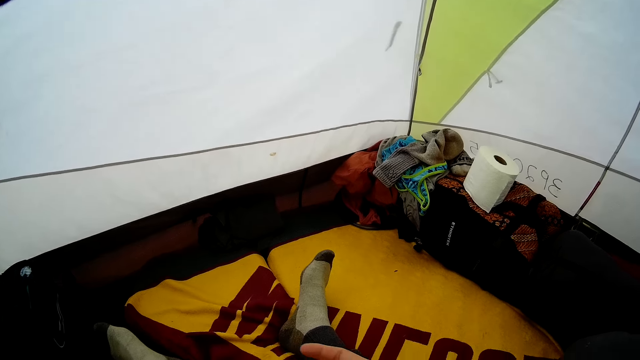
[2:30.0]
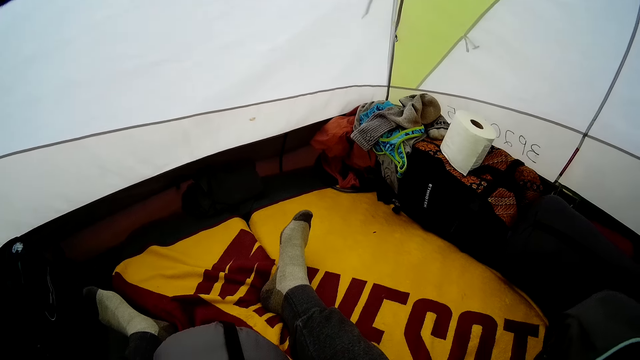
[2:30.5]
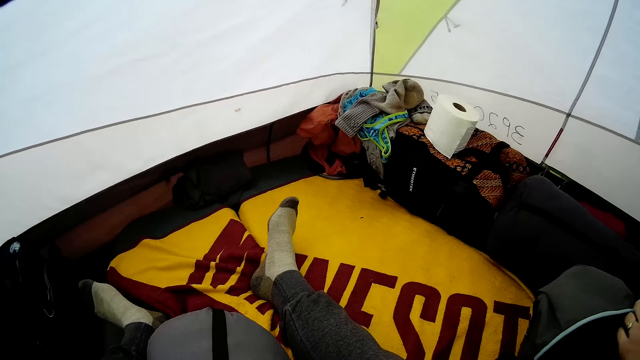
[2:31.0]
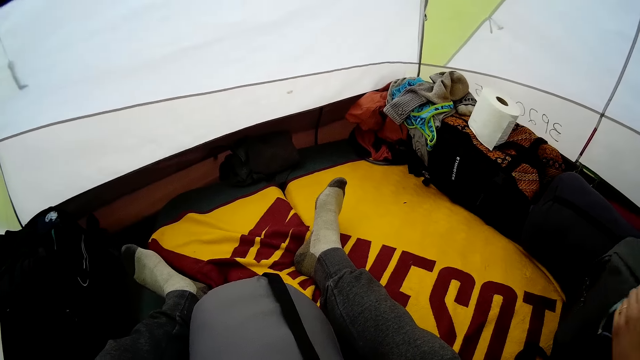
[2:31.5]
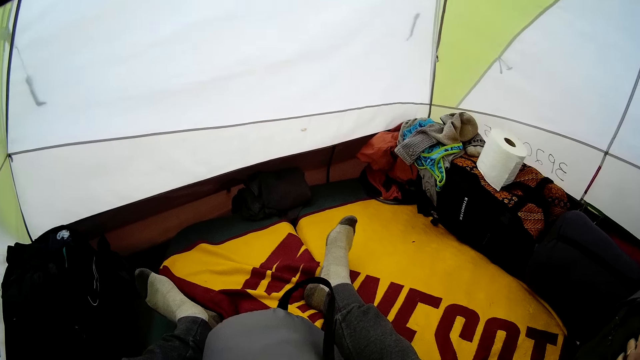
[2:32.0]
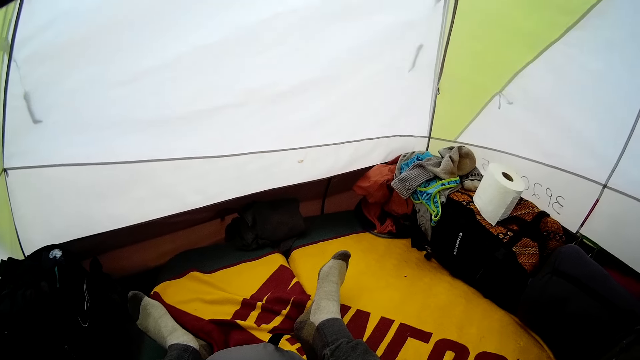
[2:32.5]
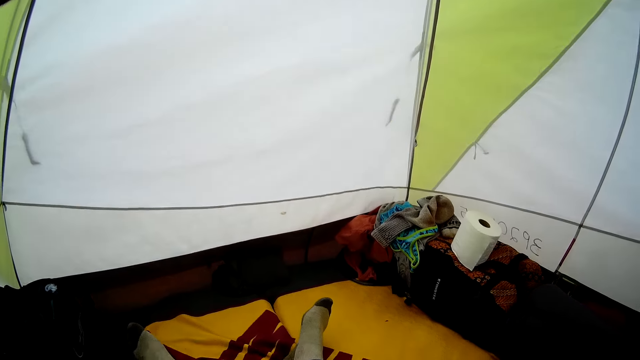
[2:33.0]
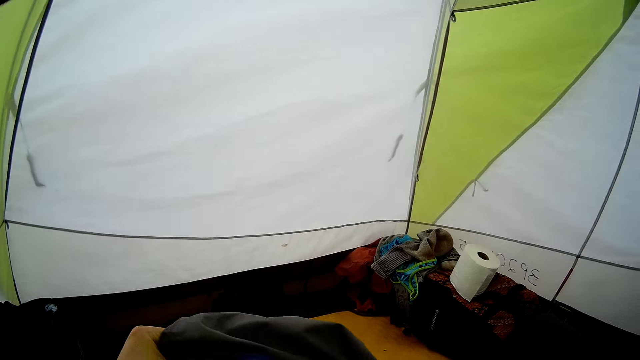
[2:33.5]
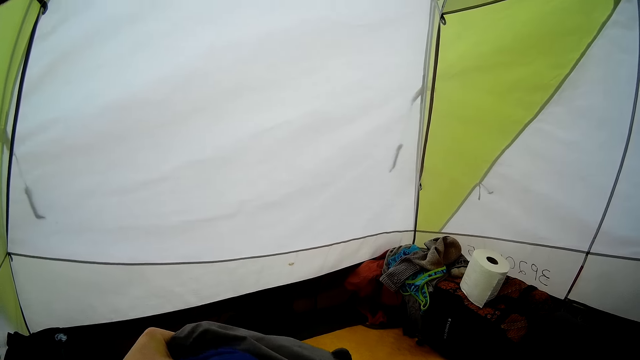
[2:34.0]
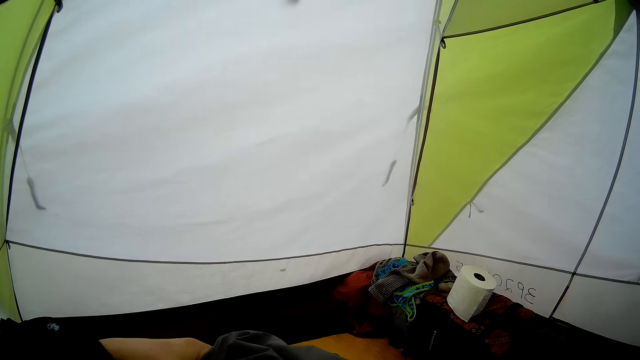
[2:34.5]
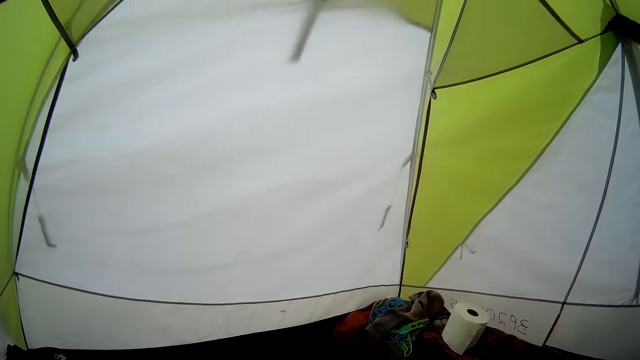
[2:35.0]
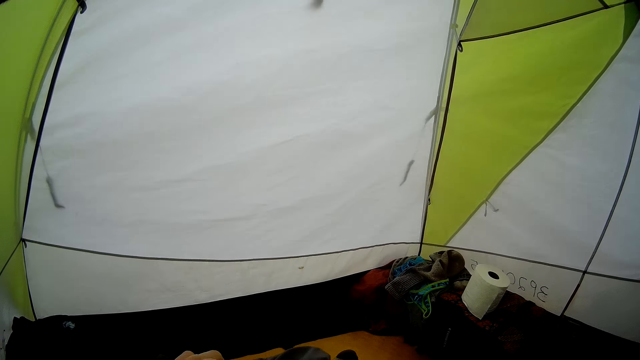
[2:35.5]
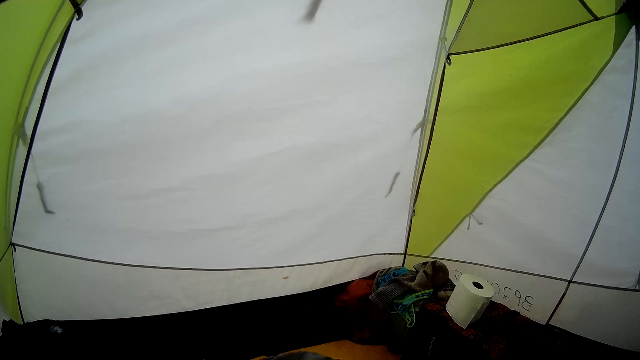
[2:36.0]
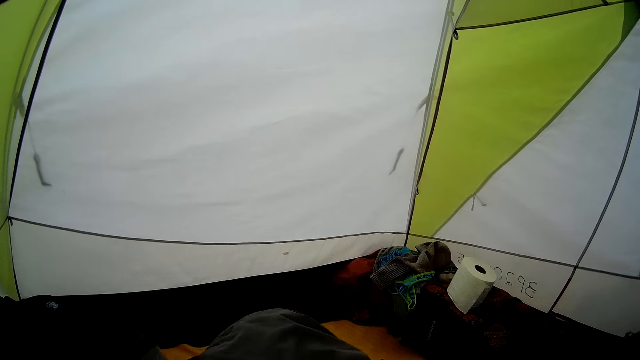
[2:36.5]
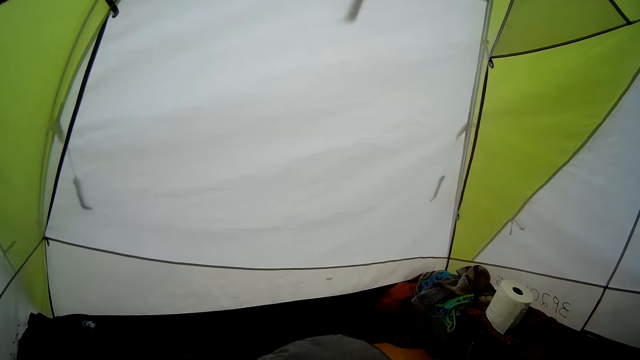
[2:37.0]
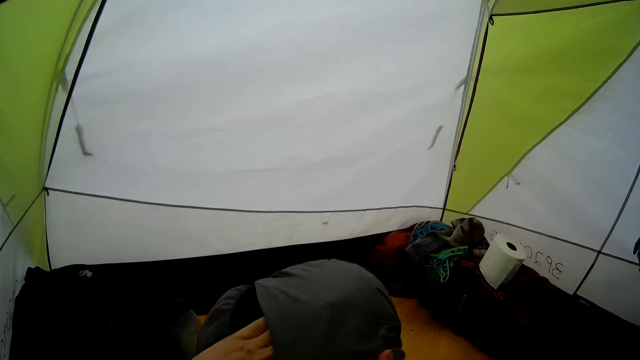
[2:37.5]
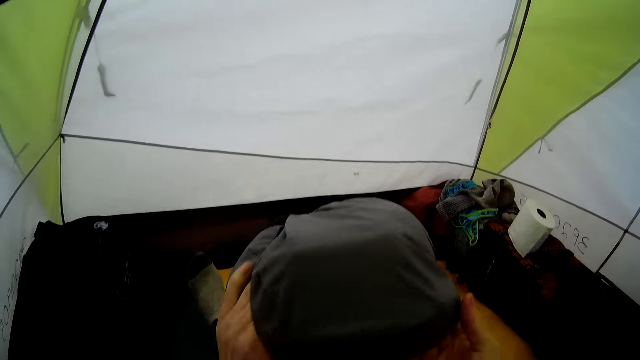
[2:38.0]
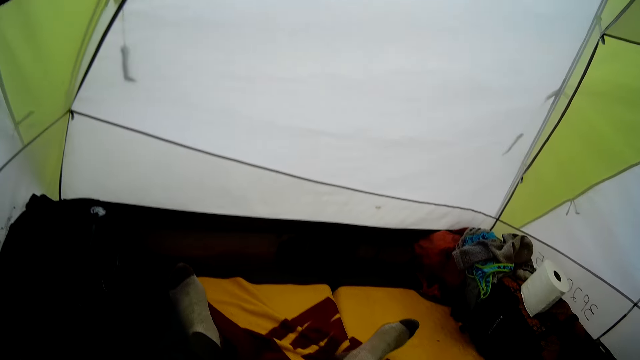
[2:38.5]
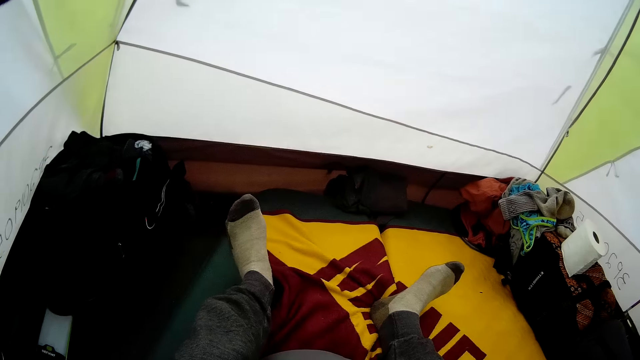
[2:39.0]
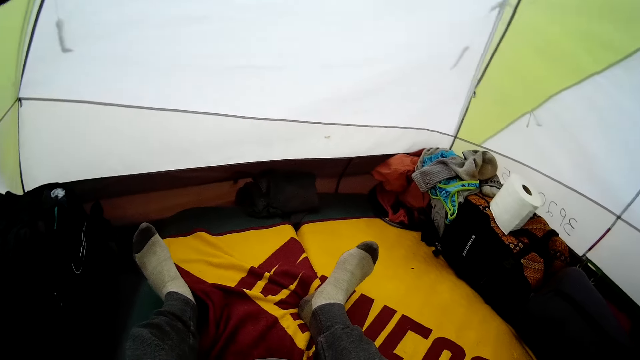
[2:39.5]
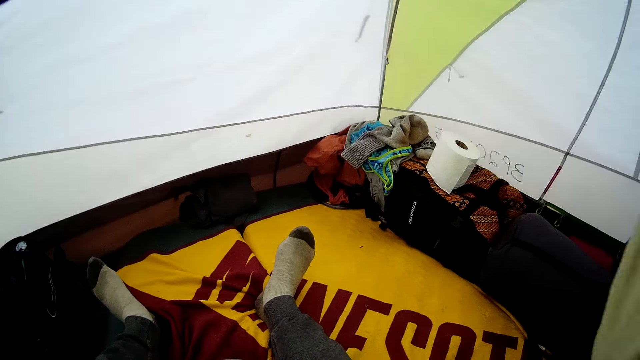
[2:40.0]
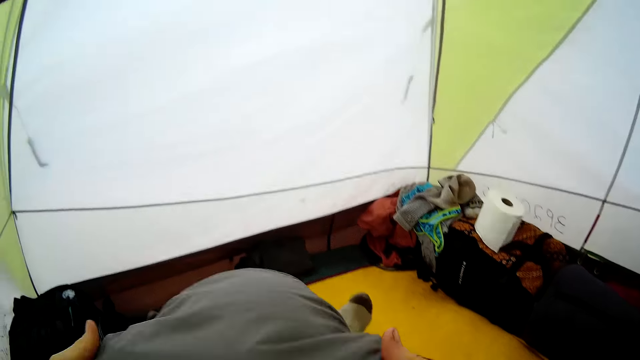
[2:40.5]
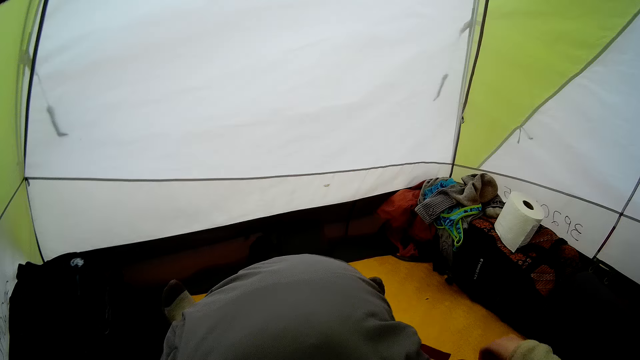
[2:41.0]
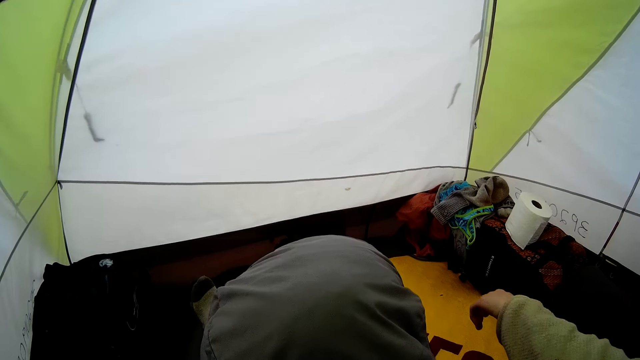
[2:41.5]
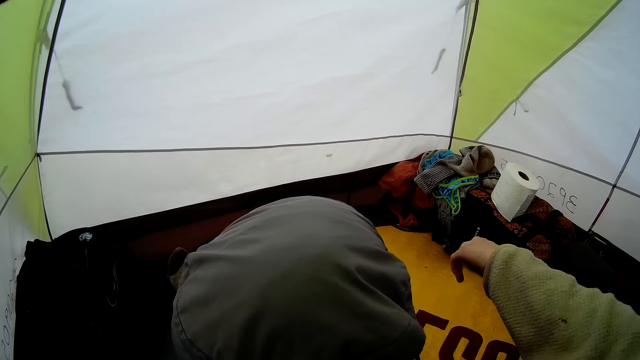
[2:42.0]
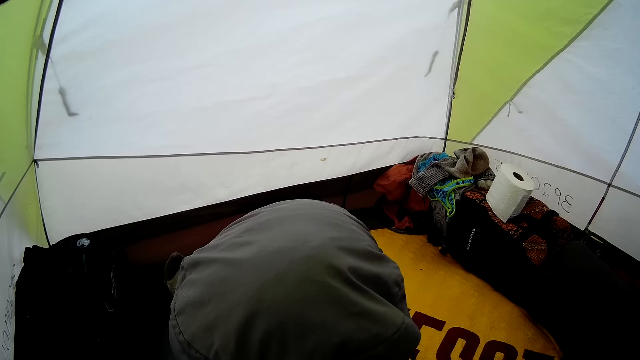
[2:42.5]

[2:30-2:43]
The camera wearer makes the bag. They look around the room. They close the bag.

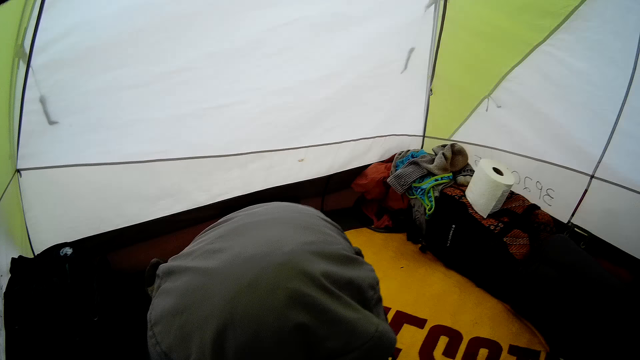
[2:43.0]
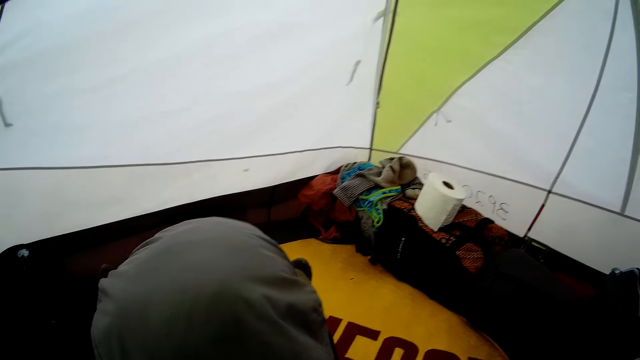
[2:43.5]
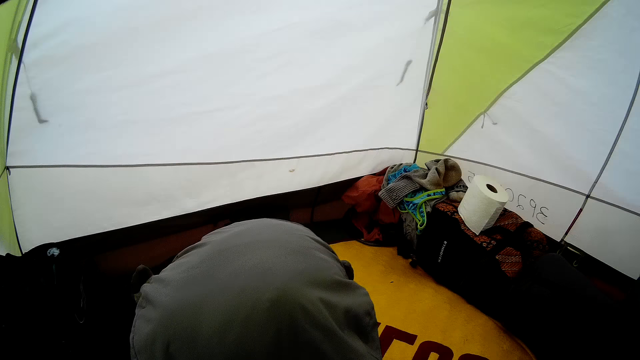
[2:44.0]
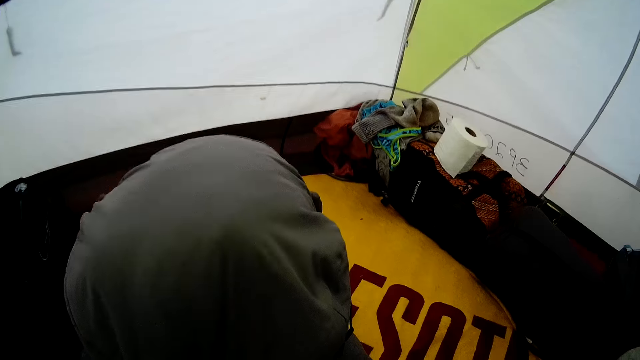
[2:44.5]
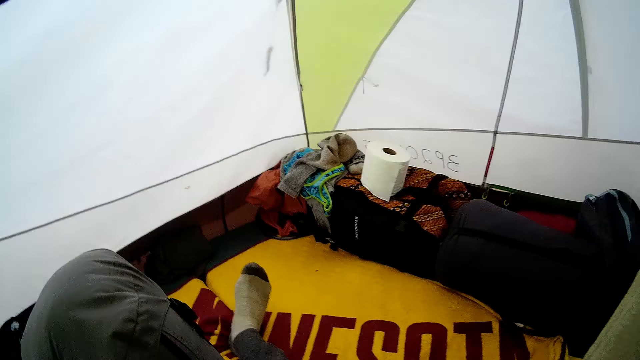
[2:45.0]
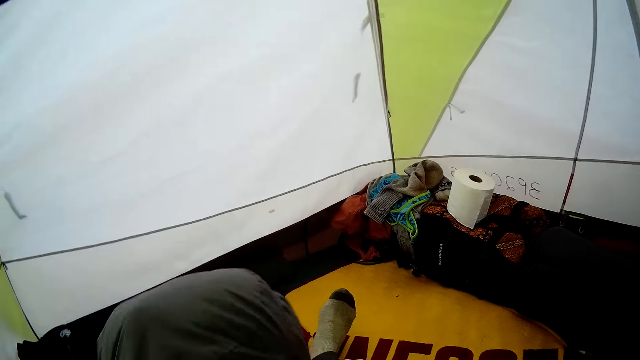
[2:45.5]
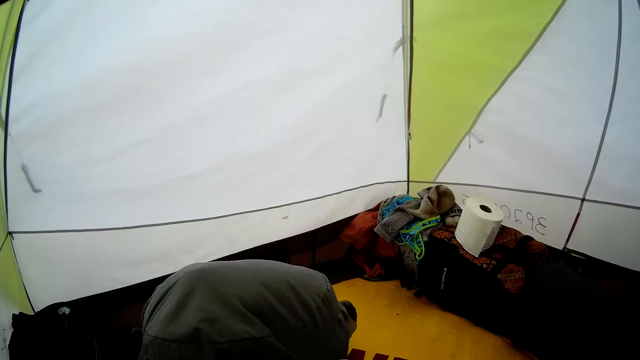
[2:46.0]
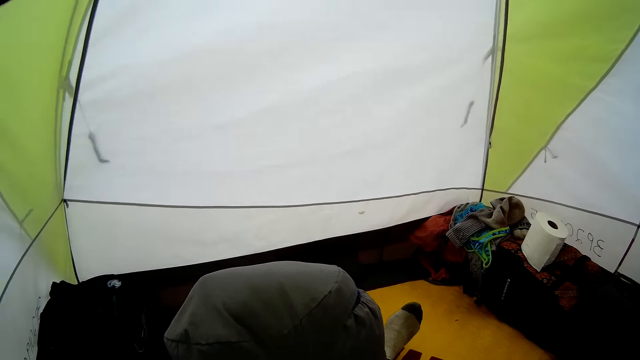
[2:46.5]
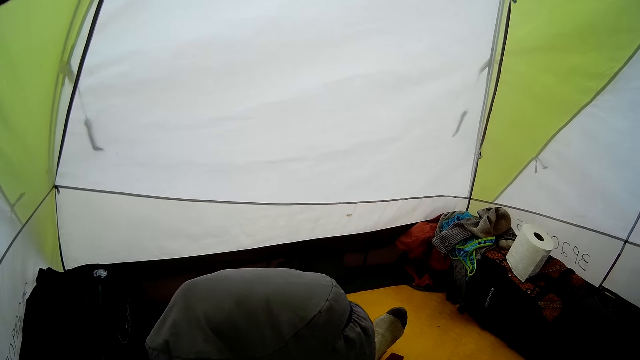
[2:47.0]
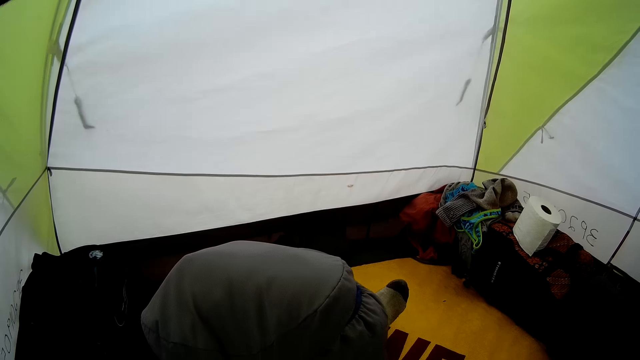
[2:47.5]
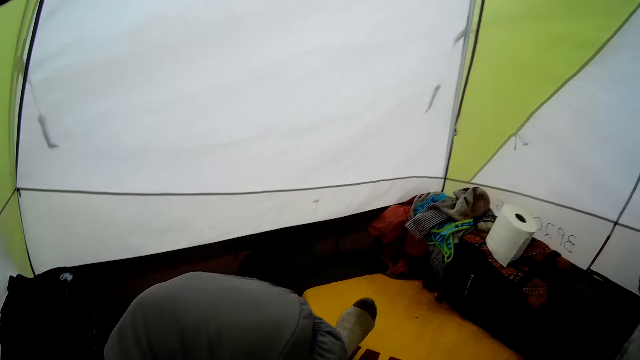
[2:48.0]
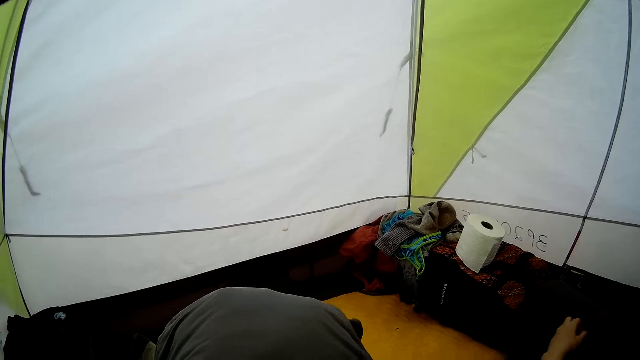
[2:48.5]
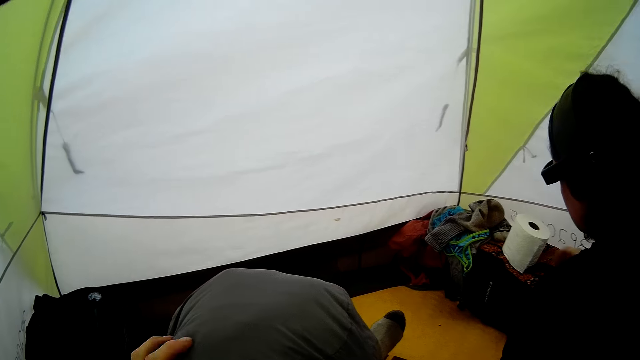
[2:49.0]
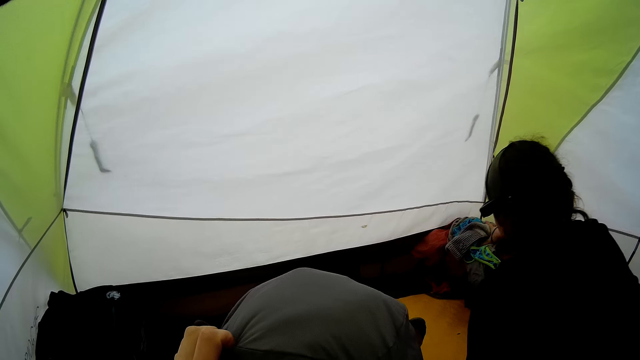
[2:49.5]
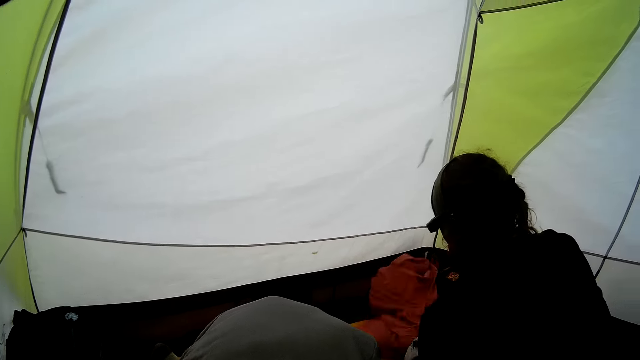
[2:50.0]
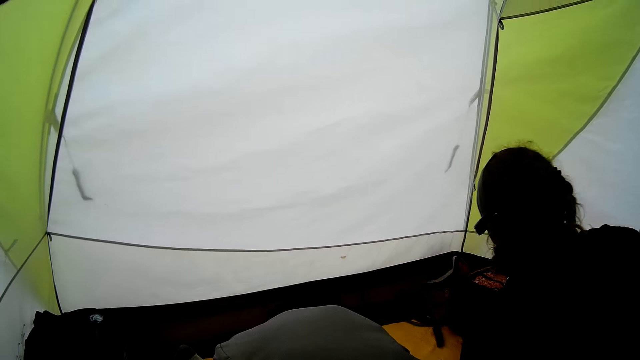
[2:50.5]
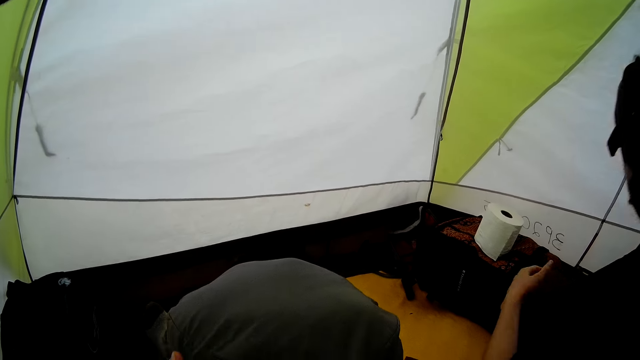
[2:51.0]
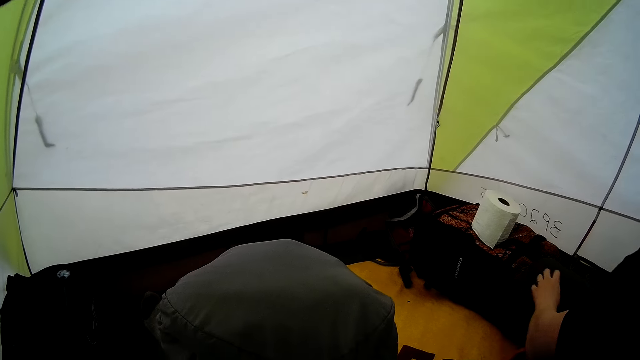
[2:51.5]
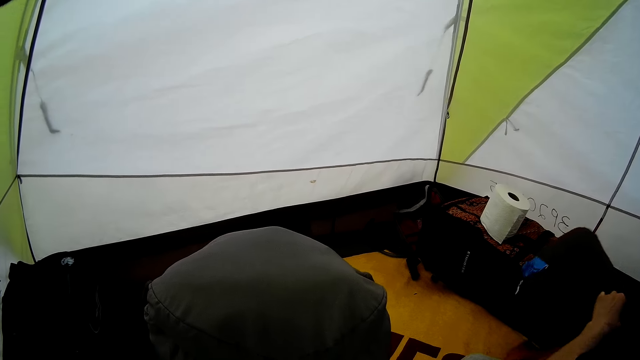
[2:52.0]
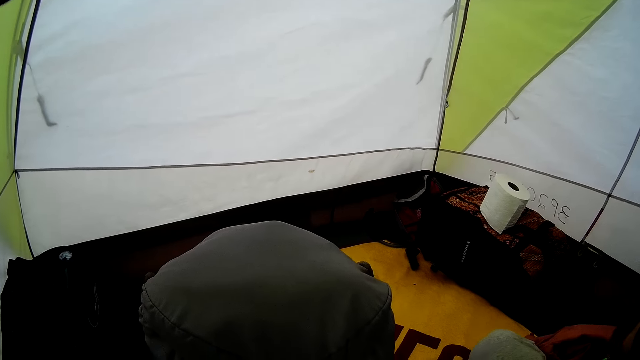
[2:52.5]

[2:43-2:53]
The camera wearer holds the bag. They close the bag.
